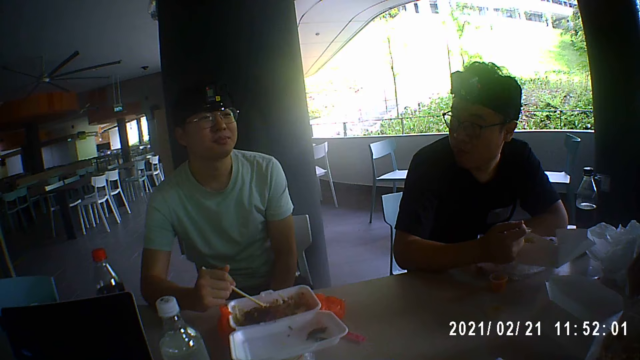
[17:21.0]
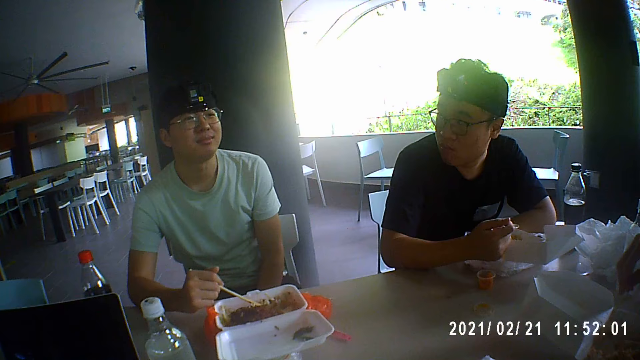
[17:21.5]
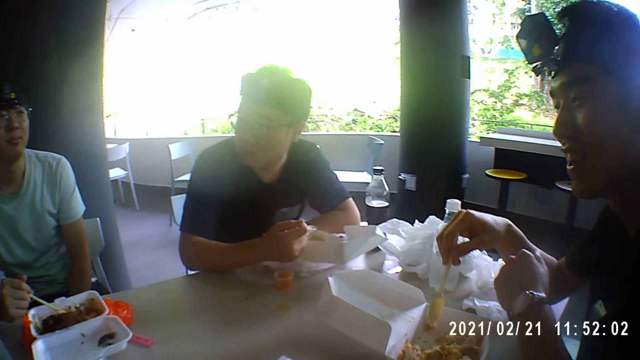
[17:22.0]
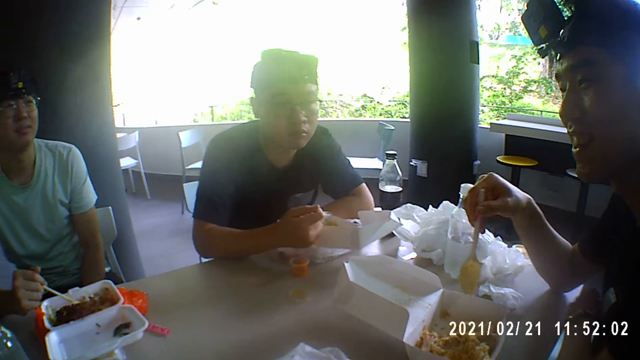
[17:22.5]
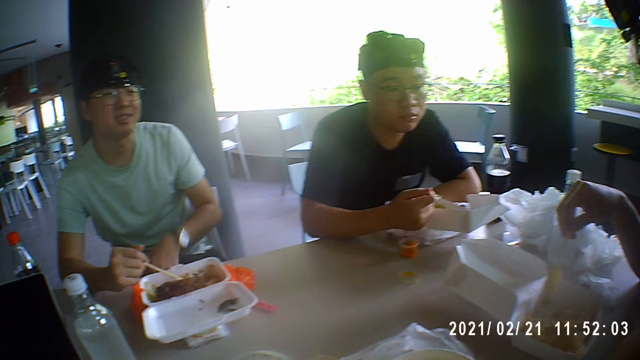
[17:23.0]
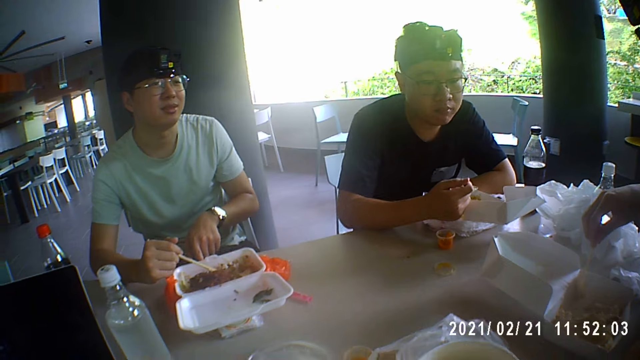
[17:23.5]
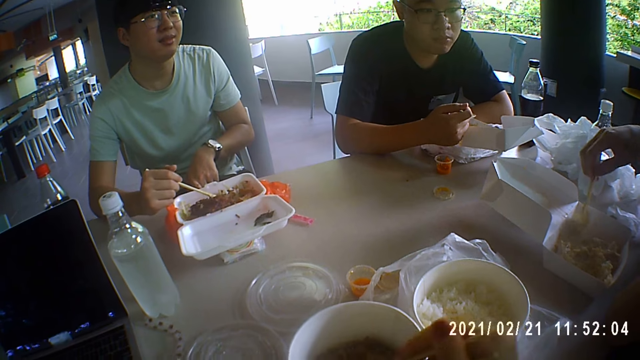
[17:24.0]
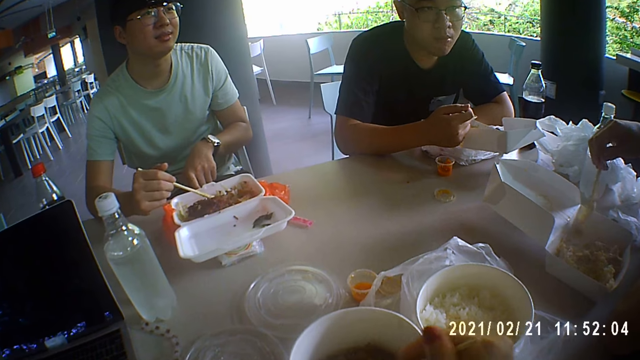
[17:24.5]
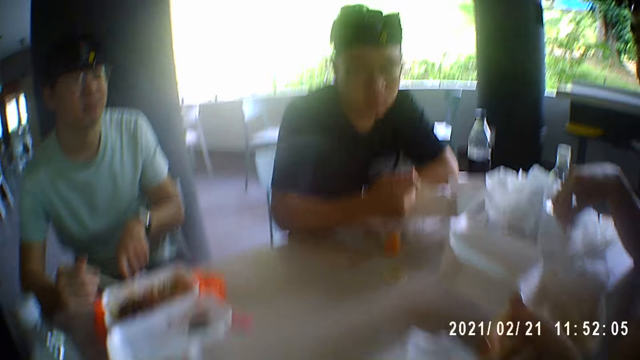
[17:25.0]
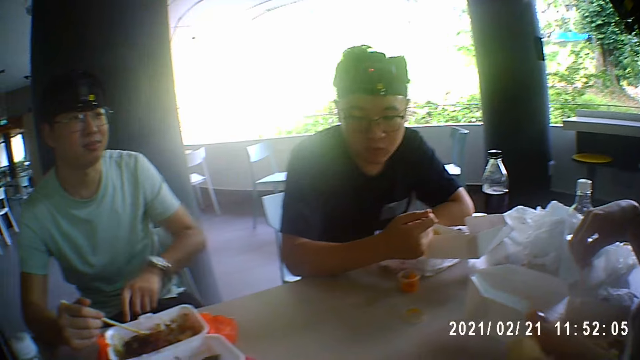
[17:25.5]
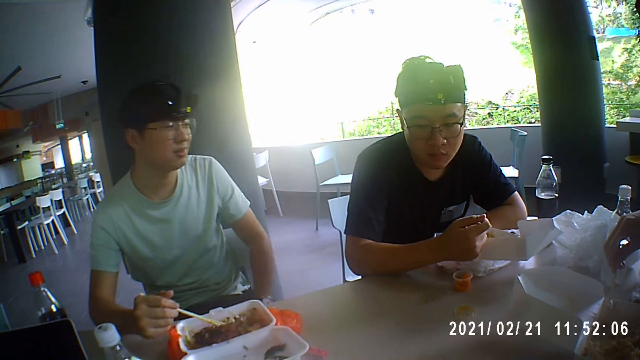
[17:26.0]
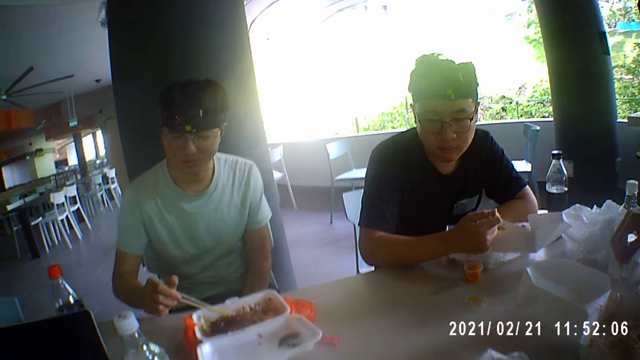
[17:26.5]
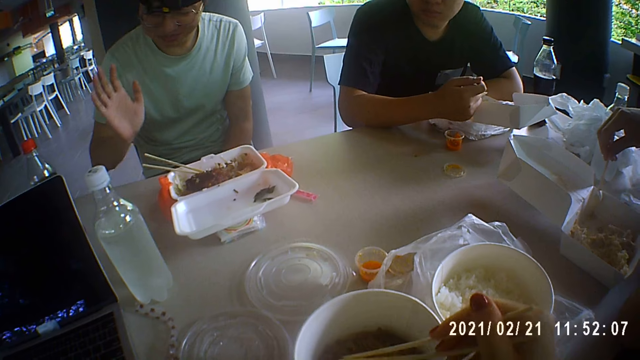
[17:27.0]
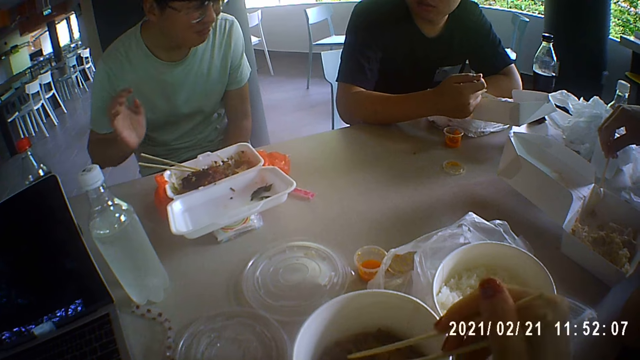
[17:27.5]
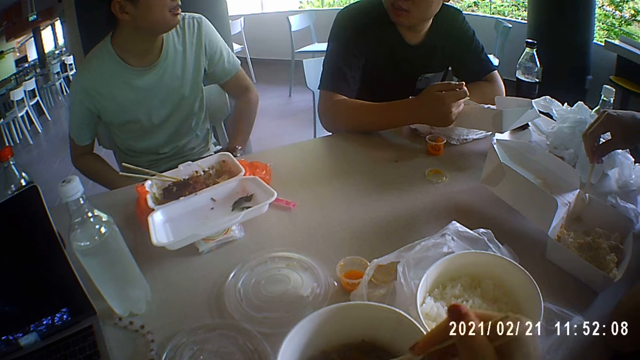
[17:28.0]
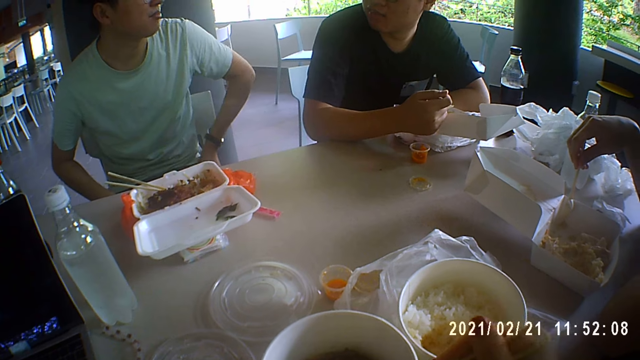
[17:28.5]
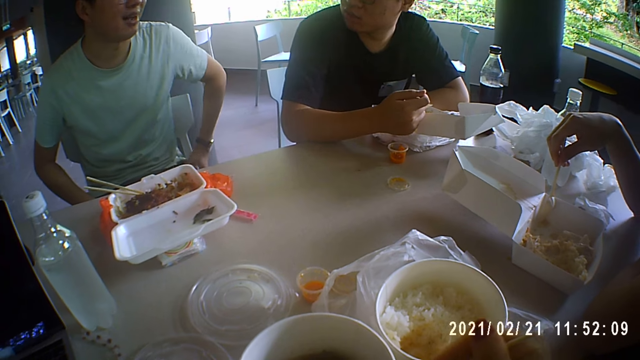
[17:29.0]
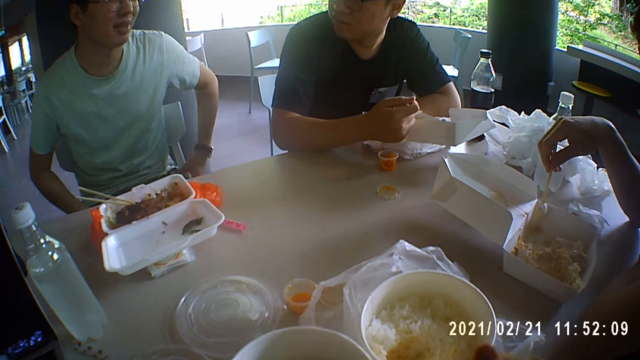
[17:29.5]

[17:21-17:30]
A person looks at another person. A third person looks at the second person. A man drops the chopsticks in the plate with his right hand. The third person talks to the second person, the first person, and the camera wearer. The camera wearer moves meat in the plate with the chopsticks in her right hand.

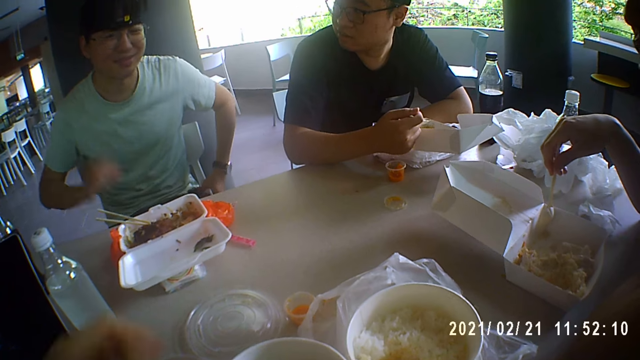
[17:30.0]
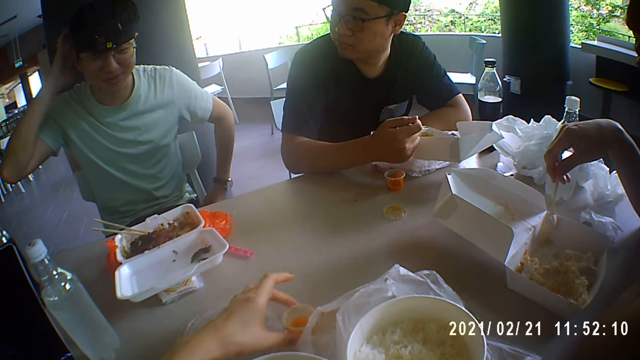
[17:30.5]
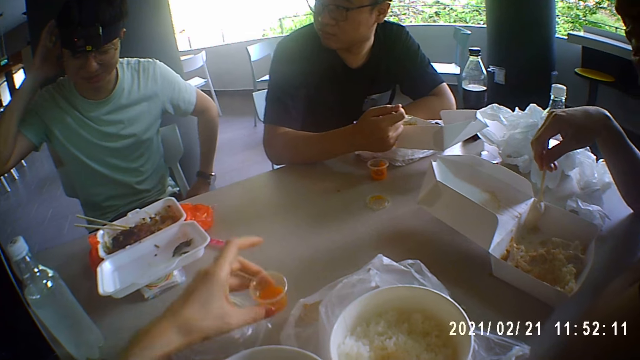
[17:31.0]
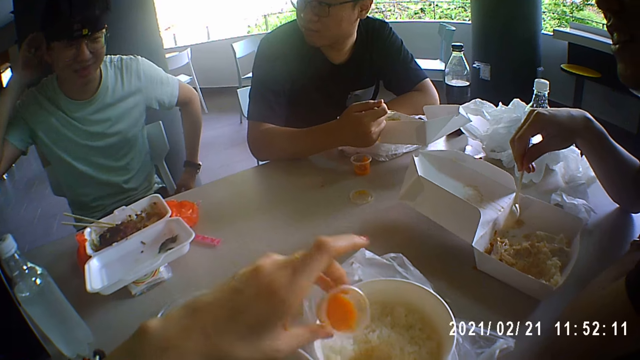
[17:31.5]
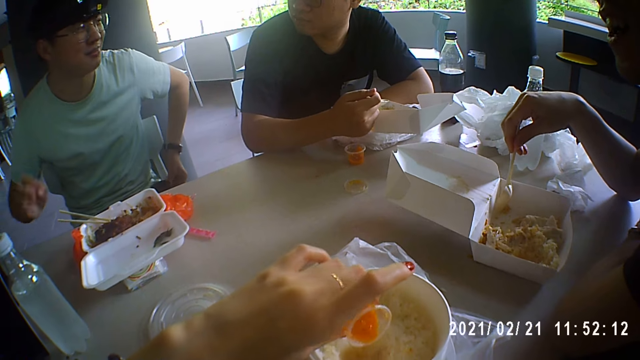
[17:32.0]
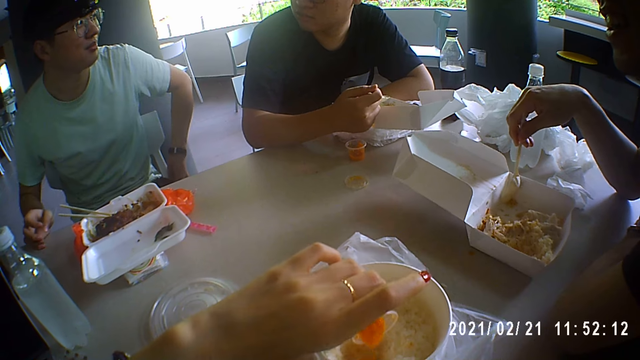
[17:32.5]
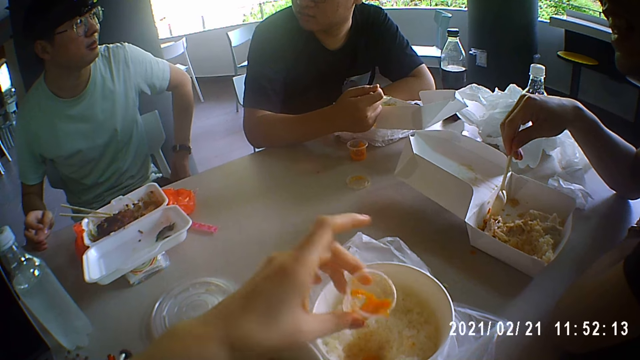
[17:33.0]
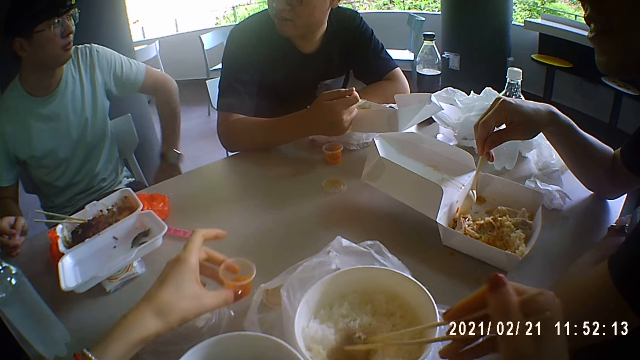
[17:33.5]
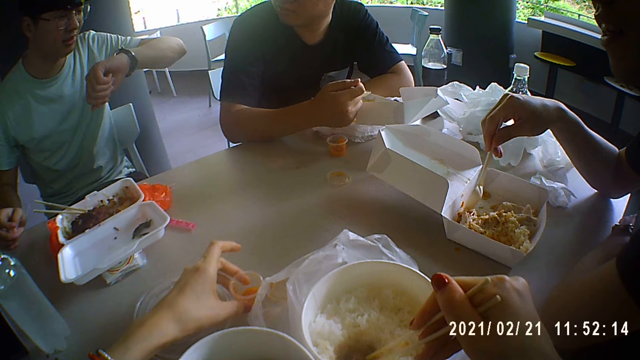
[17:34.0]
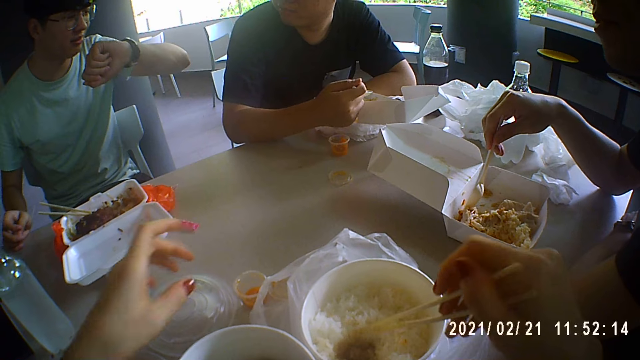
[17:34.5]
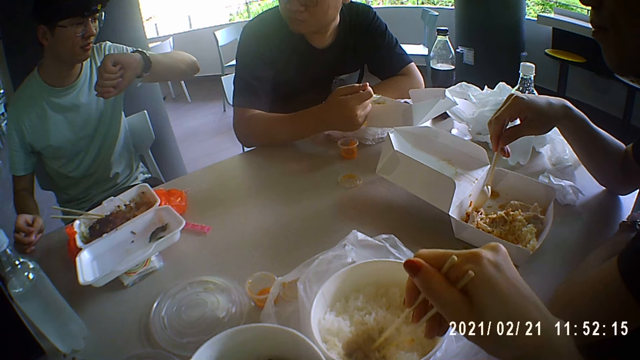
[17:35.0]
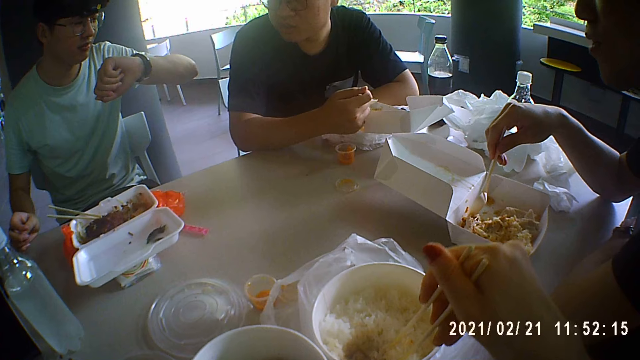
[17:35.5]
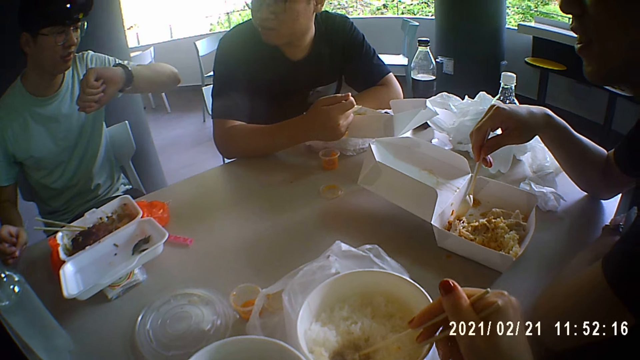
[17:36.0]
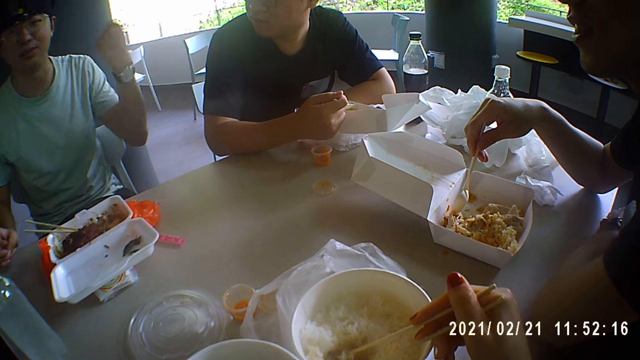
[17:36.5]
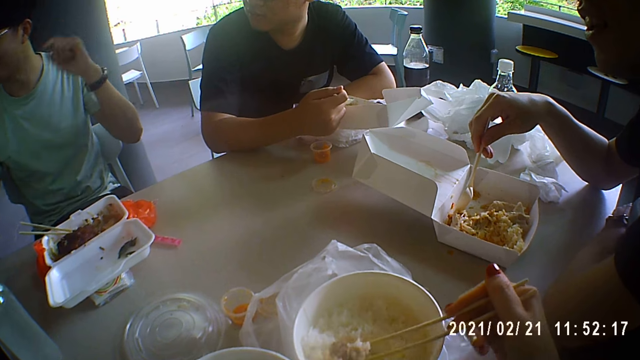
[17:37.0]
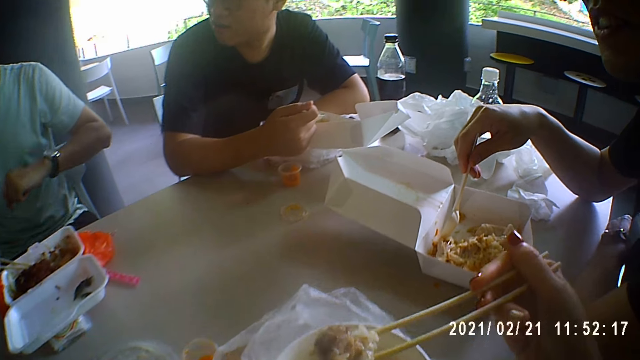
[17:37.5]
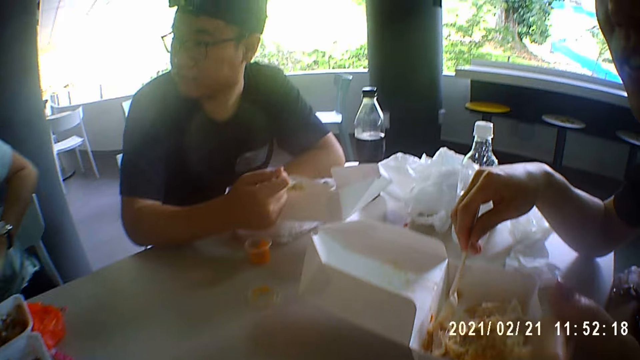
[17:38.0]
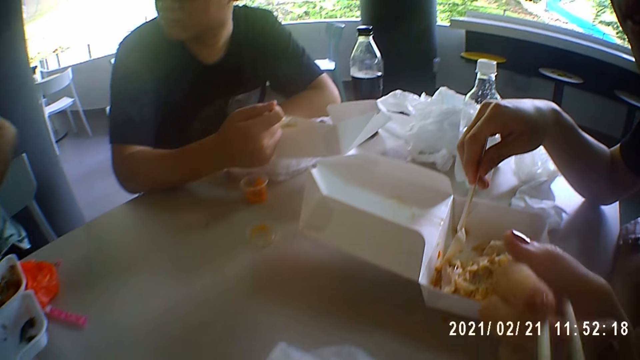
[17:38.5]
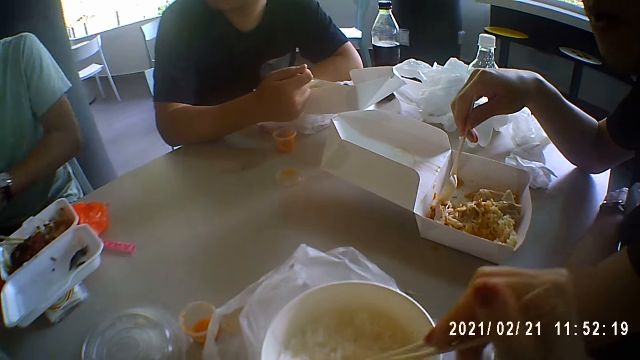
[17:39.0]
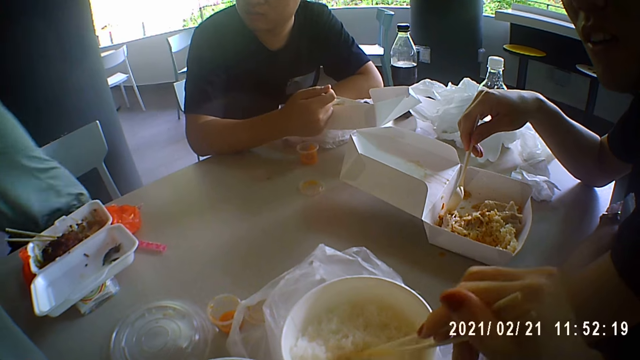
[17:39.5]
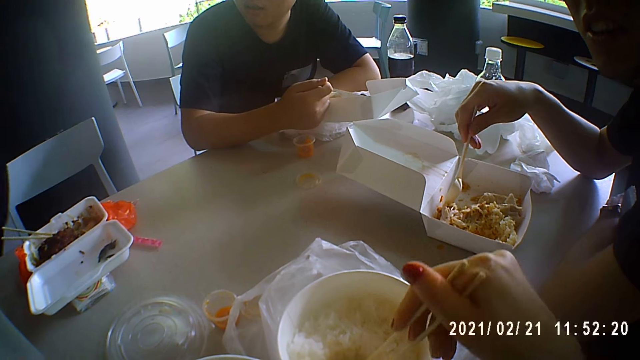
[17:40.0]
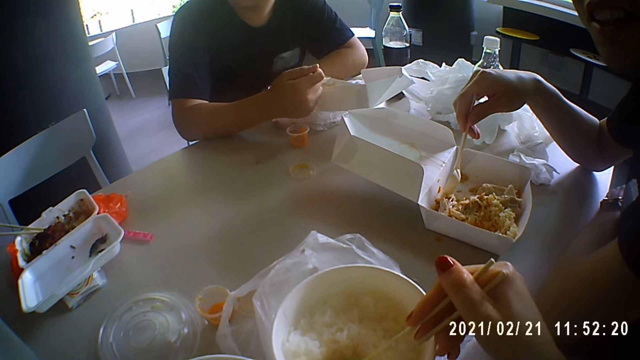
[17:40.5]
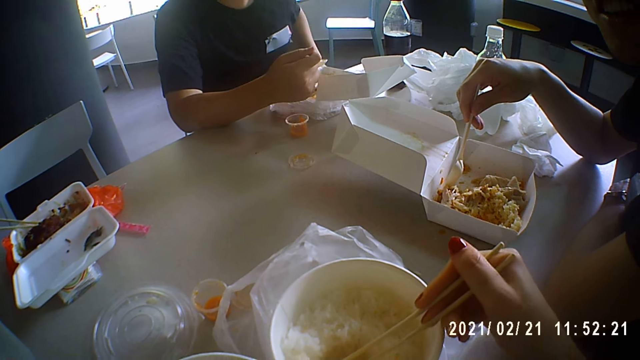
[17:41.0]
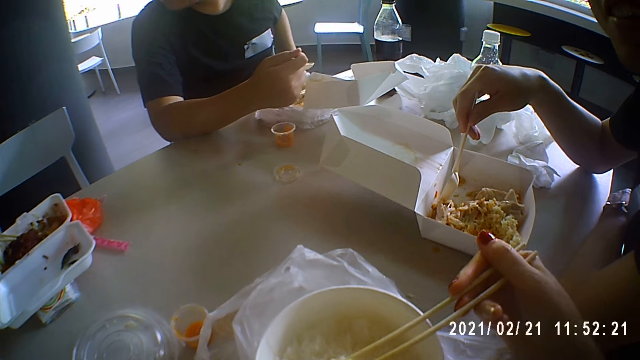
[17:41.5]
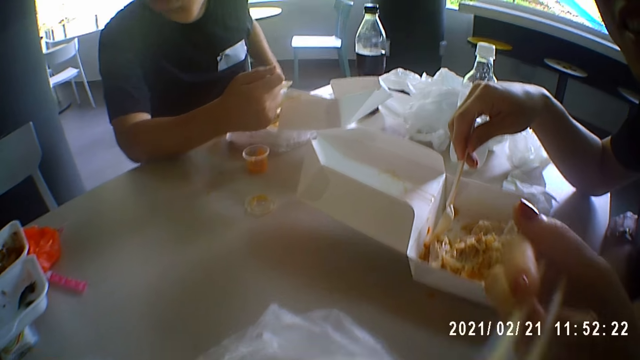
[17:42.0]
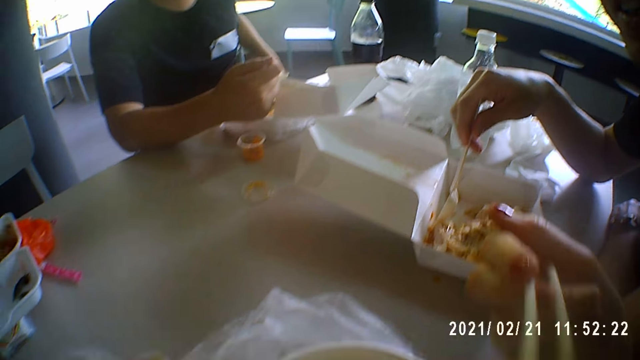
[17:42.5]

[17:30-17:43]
A man touches his head with his right hand. The camera wearer picks up a sauce cup from the table with her left hand. She pours sauce from the sauce cup into the plate of rice with her left hand. Another man moves the plate on the table with the spoon in his right hand. The camera wearer drops the sauce cup on the table with her left hand. She puts meat into the plate of rice with the chopsticks in her right hand. She stirs the rice, meat and sauce in the plate with the chopsticks in her right hand. A person looks at his wrist watch. The camera wearer scoops rice and meat from the plate with the chopsticks in her right hand. She puts the rice and meat in her mouth with the chopsticks in her right hand. She eats the food. She scoops rice from the plate with the chopsticks in her right hand. The person wakes up on the chair. The camera wearer puts the rice in her mouth with the chopsticks in her right hand.
